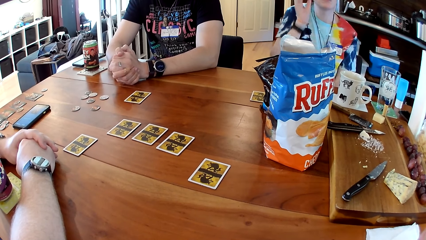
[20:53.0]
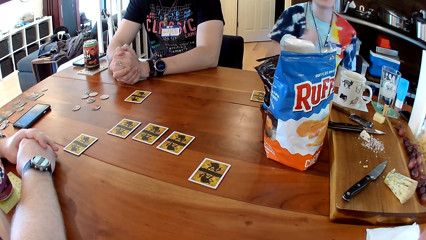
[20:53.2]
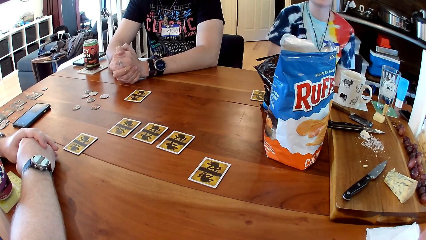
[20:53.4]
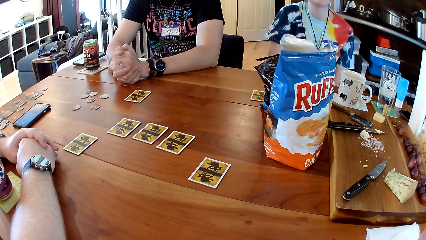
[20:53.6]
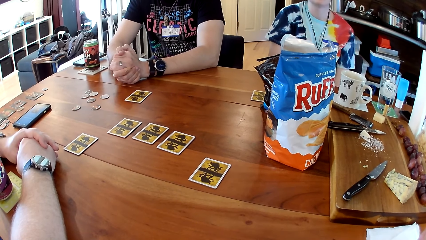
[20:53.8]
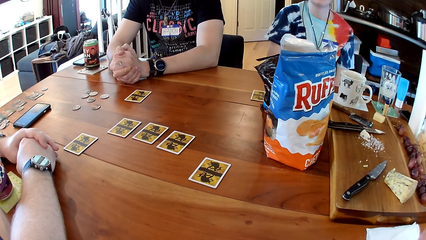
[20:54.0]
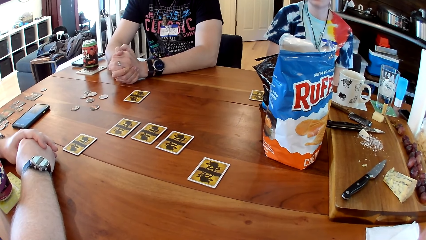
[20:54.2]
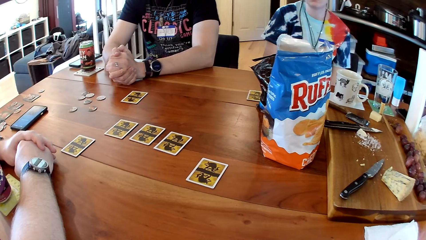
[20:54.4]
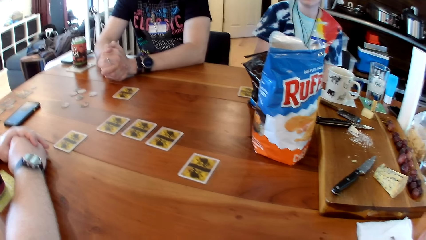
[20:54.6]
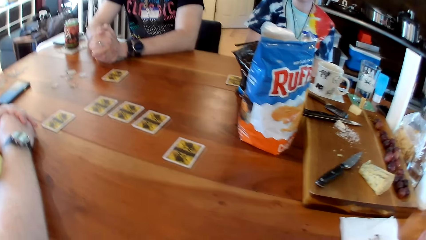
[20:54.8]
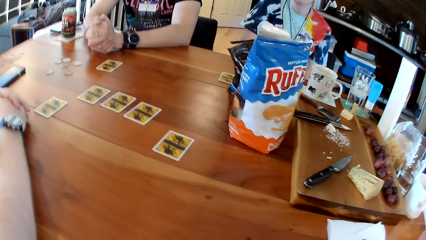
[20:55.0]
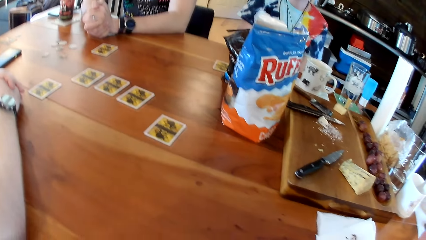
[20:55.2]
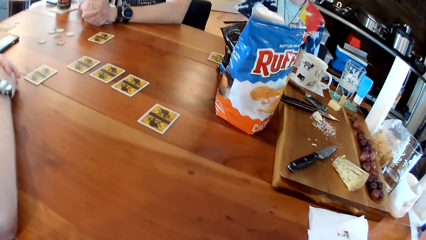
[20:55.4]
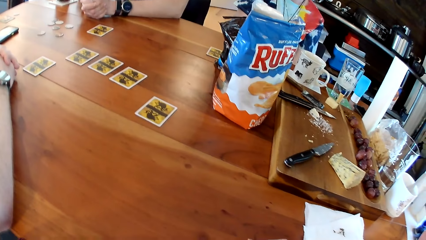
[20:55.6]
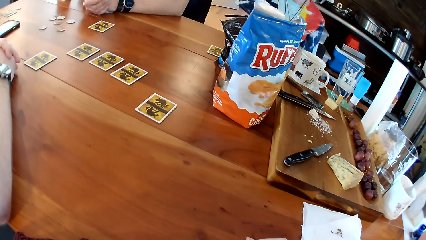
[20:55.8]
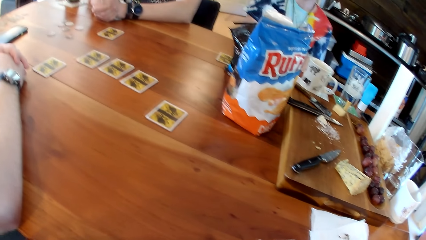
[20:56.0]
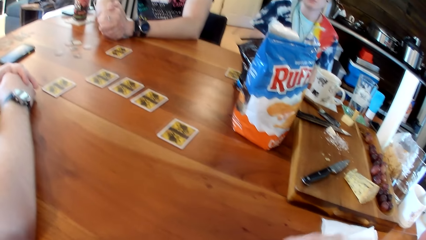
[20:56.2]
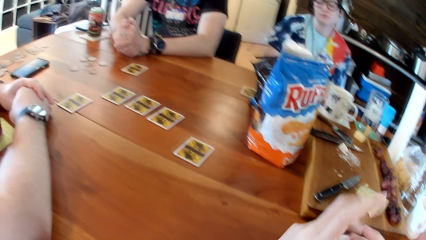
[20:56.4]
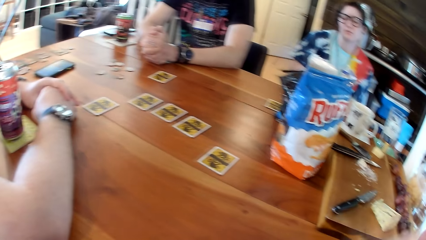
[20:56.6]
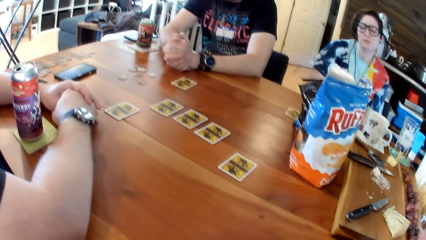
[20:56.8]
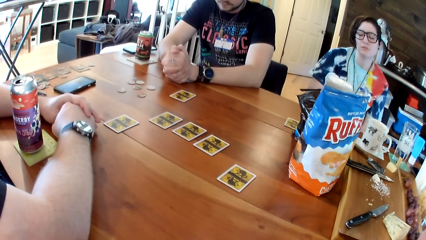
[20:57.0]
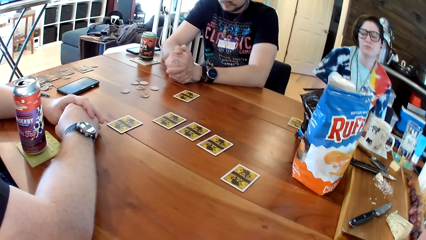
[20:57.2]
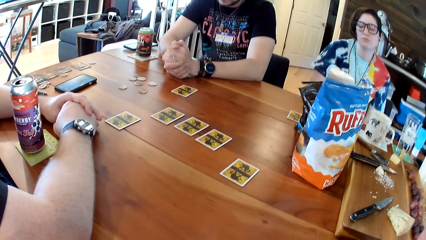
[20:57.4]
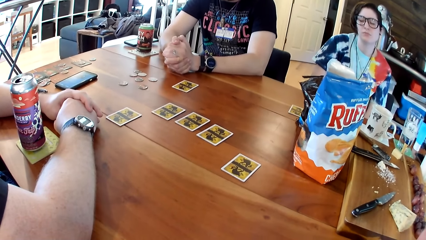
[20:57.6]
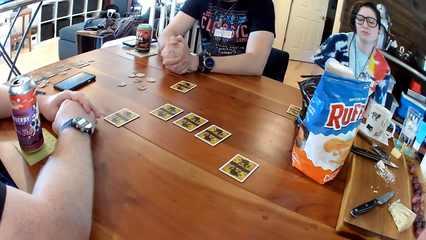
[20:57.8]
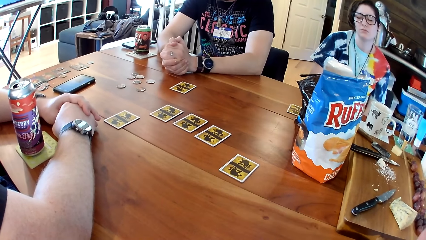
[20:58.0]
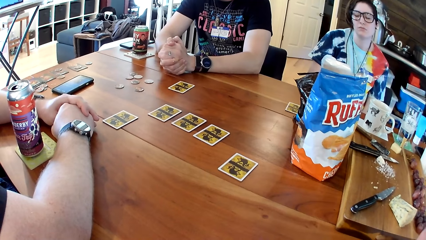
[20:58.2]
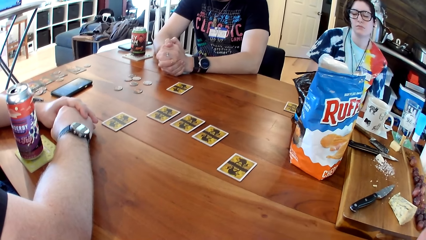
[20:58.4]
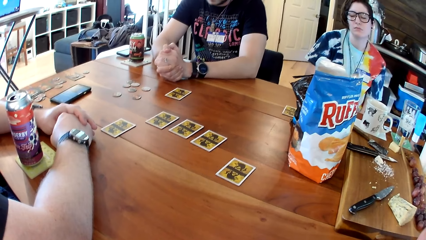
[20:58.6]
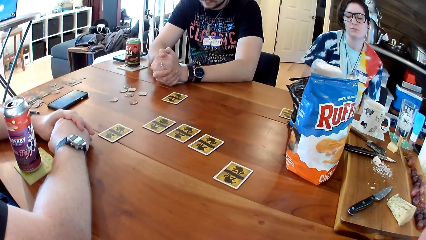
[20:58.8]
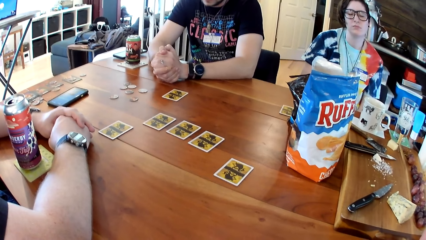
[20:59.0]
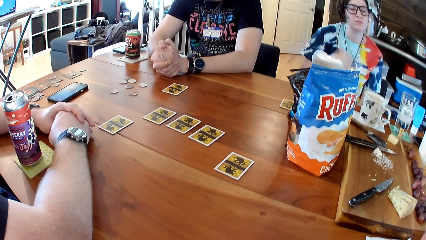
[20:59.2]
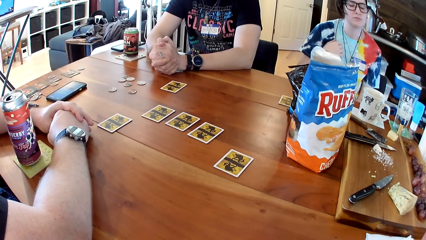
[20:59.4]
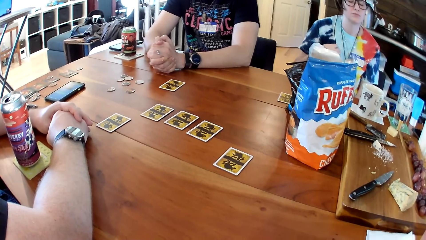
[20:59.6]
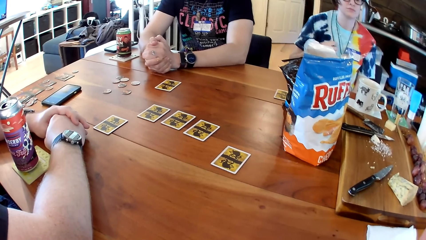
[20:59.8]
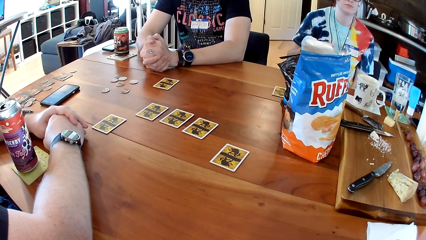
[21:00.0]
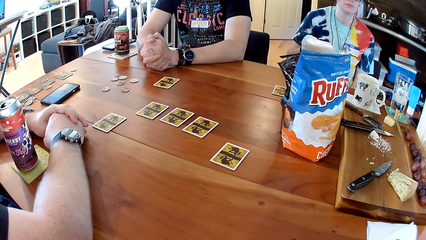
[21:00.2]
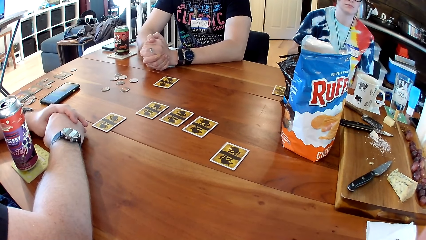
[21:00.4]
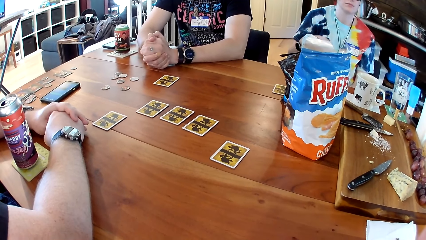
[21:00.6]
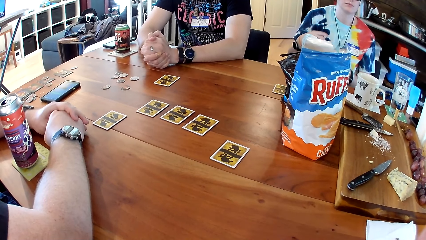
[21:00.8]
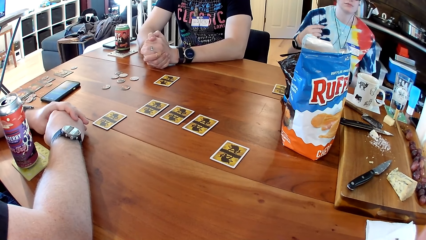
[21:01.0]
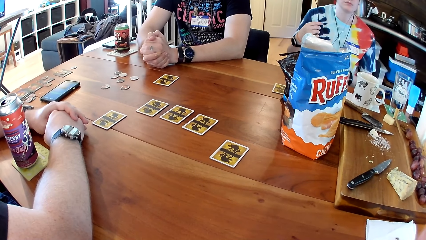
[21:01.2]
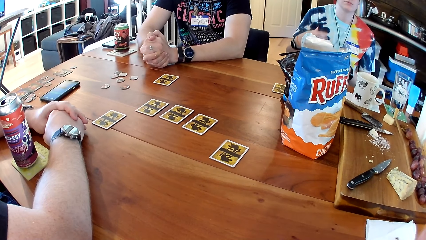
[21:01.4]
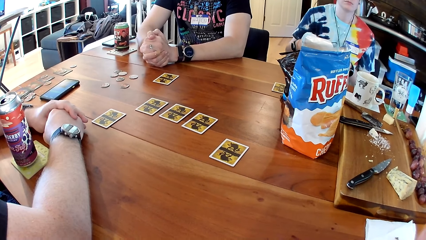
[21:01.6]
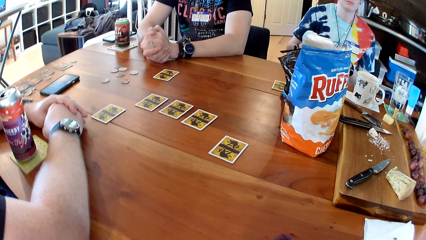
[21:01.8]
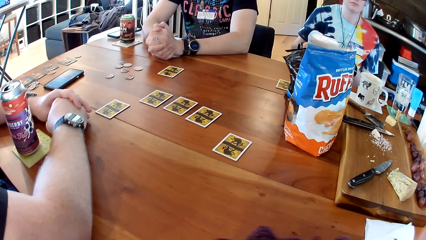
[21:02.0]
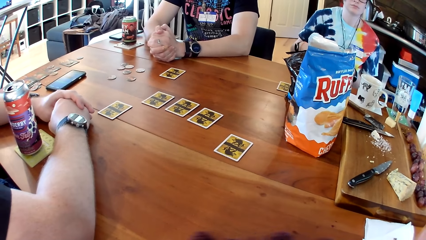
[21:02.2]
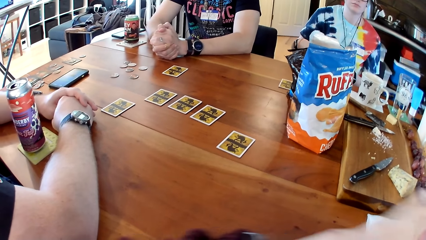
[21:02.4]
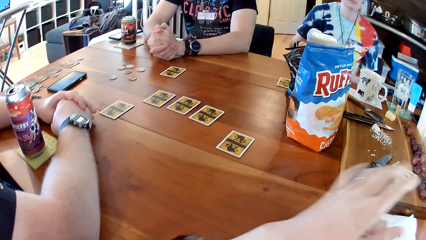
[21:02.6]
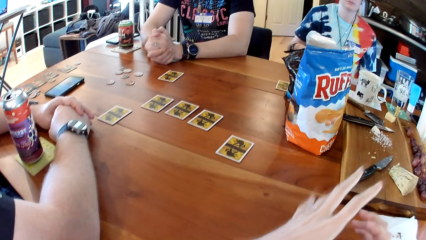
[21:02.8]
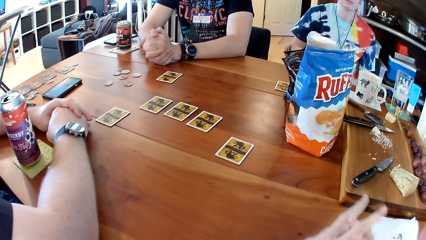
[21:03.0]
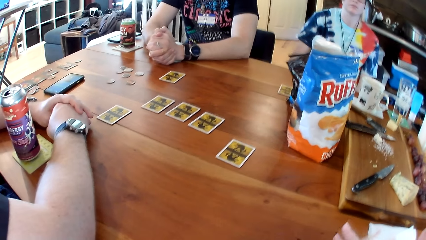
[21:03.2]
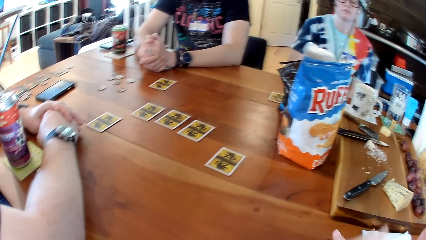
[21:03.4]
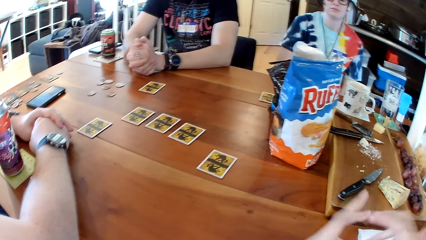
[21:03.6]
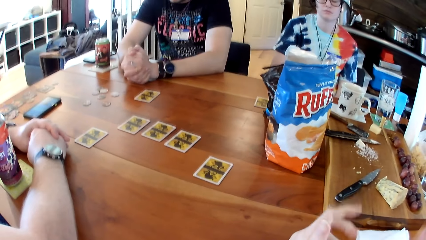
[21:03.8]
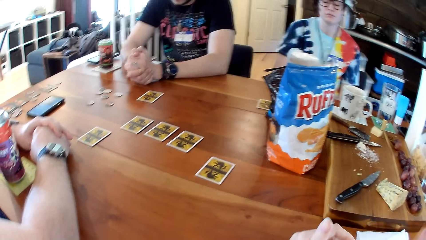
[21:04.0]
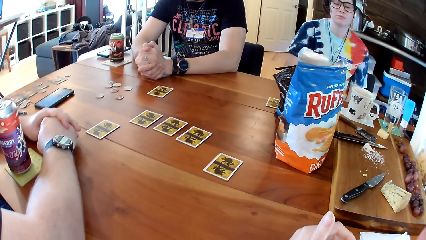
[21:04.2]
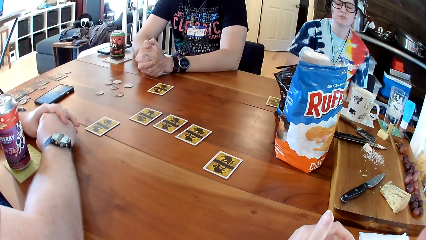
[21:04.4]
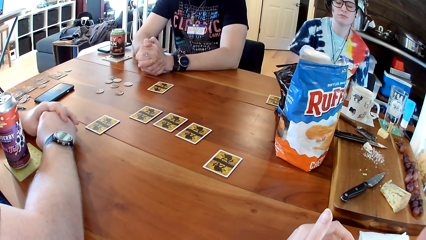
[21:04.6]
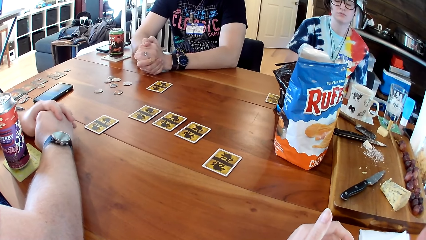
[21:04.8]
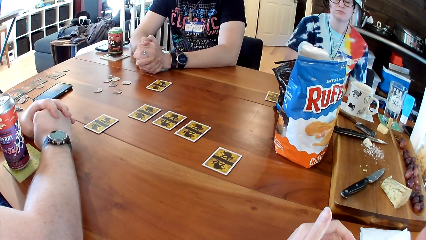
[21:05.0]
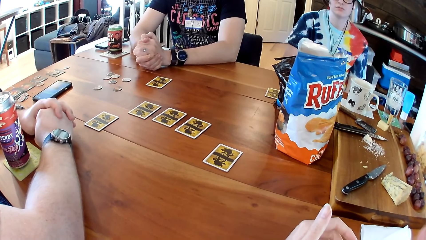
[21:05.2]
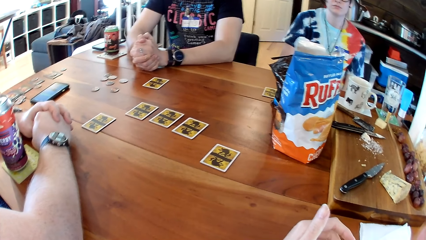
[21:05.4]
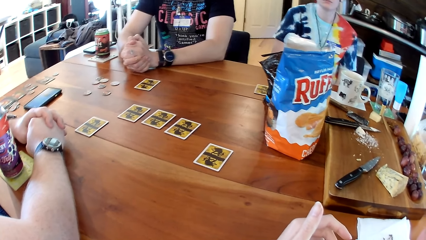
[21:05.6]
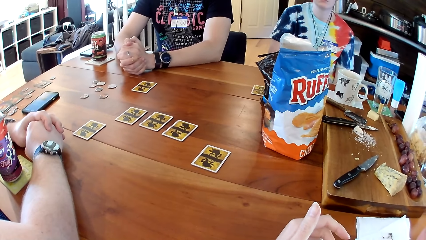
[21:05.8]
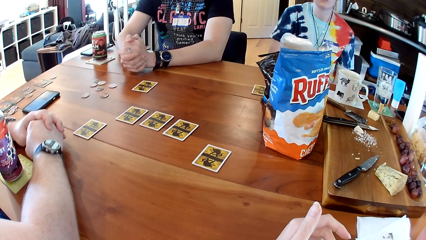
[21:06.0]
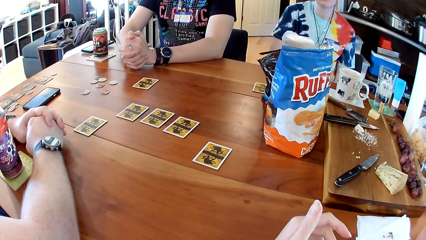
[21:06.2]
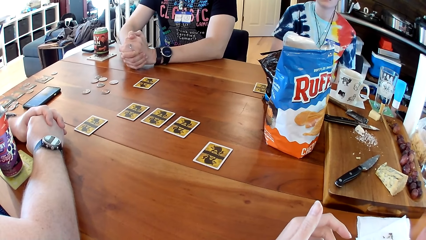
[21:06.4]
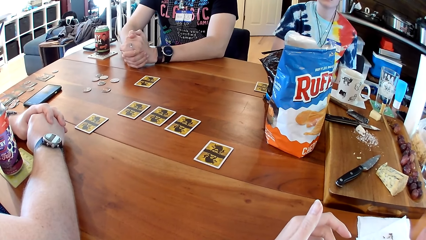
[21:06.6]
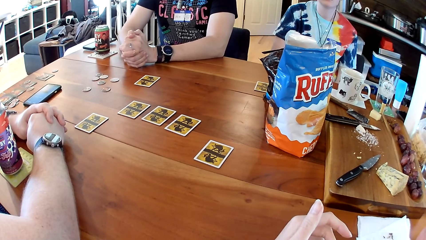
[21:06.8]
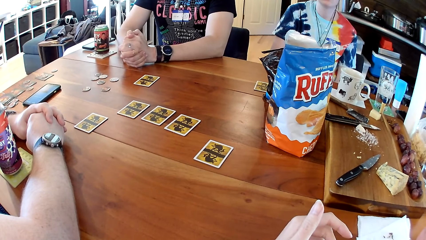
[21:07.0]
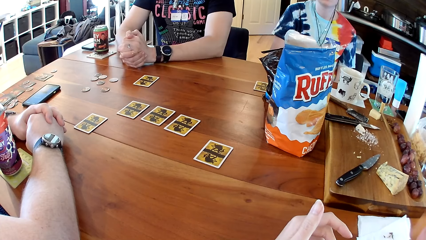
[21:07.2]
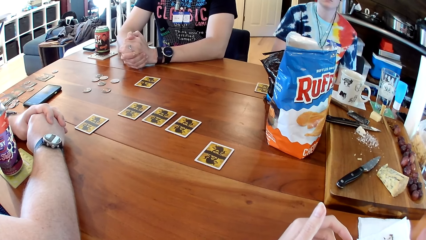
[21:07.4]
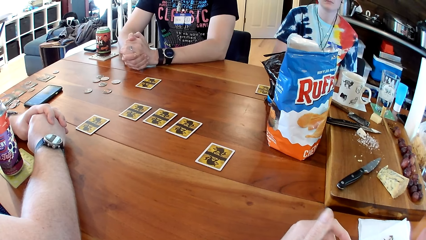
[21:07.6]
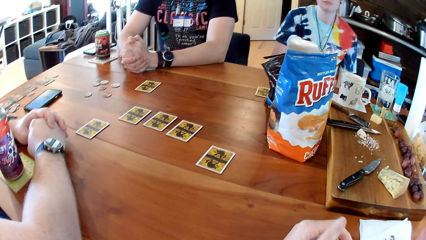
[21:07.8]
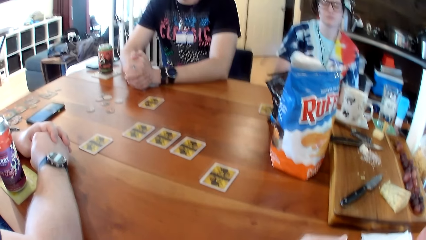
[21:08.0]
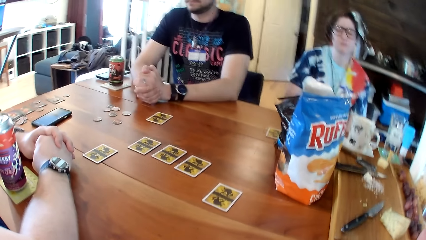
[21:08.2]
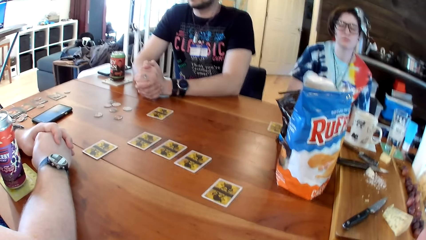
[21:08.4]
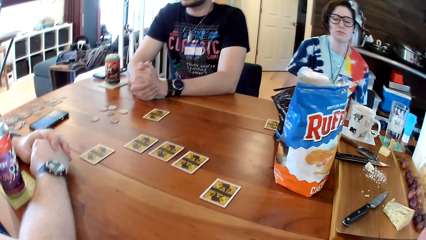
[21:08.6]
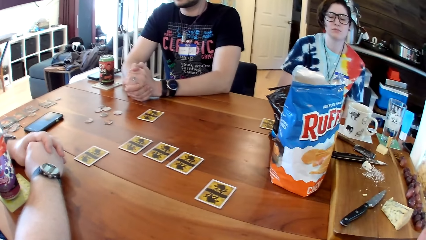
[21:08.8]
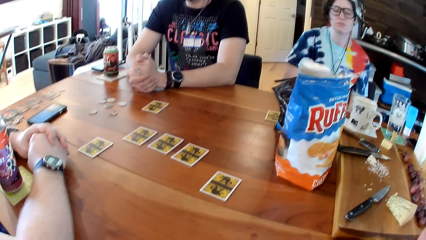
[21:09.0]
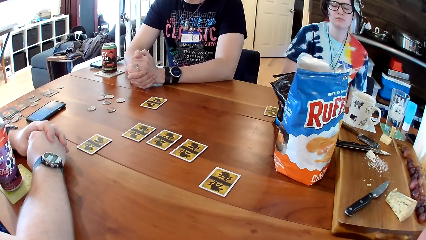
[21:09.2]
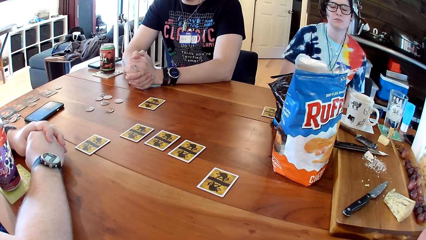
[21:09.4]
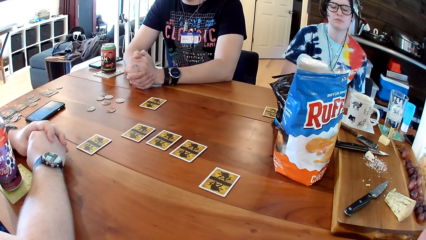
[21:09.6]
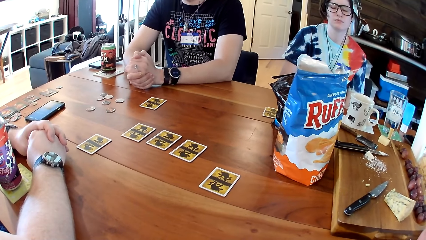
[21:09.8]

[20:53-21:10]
A woman puts down her hand. The camera wearer gesticulates with her left hand. She looks around the table. The woman moves her hand. The camera wearer gesticulates with her hands.
